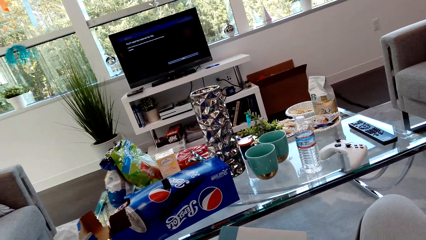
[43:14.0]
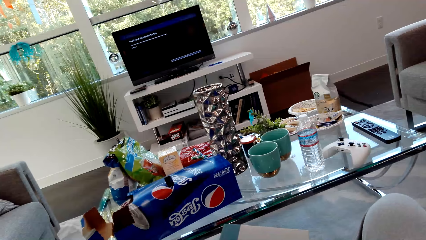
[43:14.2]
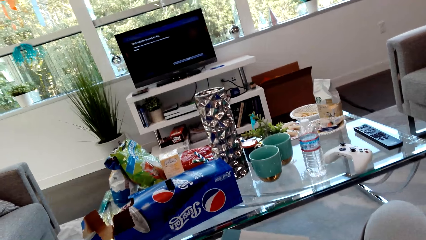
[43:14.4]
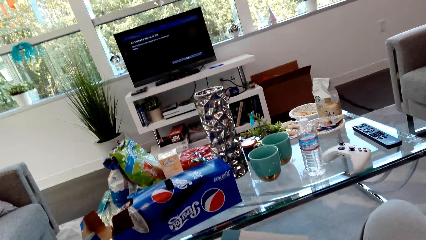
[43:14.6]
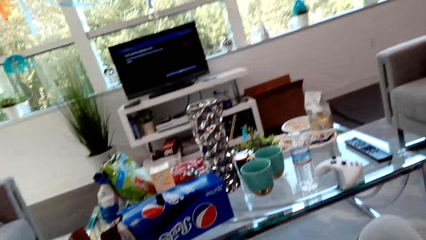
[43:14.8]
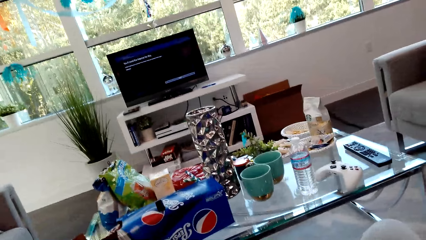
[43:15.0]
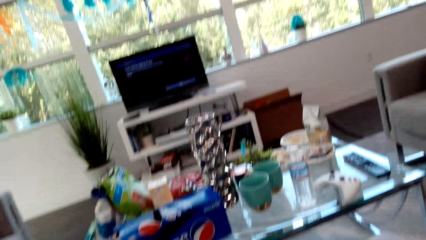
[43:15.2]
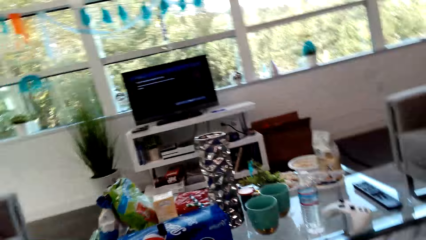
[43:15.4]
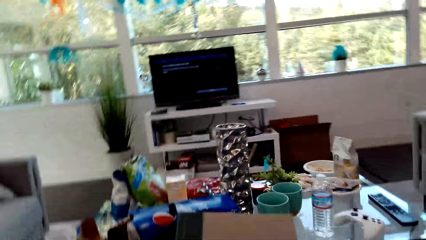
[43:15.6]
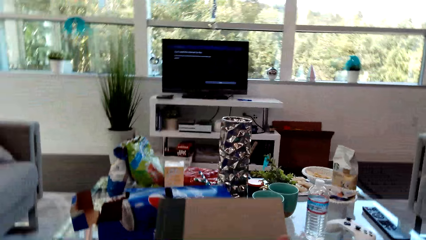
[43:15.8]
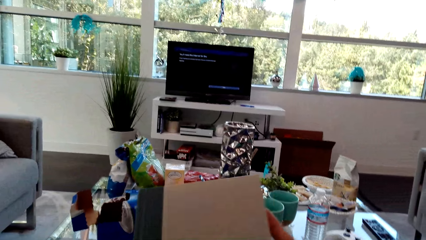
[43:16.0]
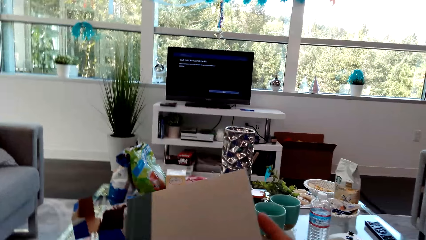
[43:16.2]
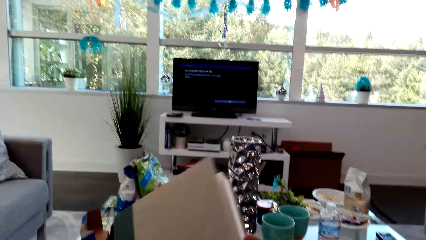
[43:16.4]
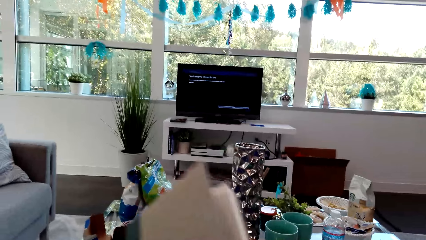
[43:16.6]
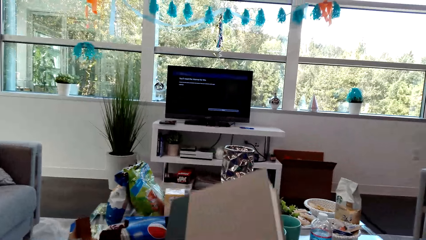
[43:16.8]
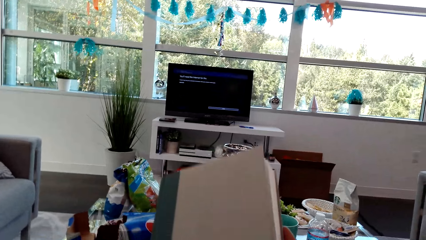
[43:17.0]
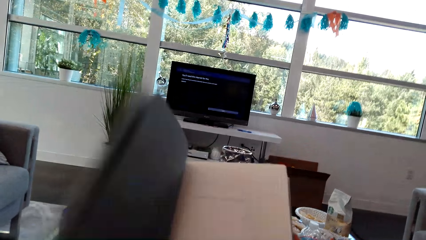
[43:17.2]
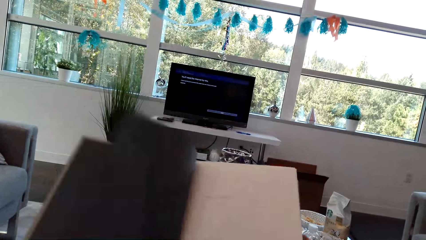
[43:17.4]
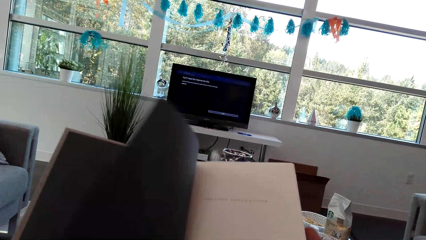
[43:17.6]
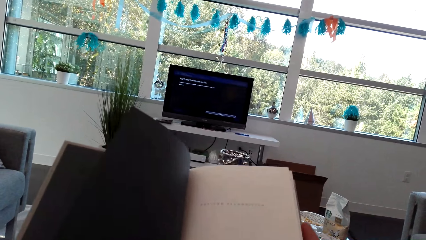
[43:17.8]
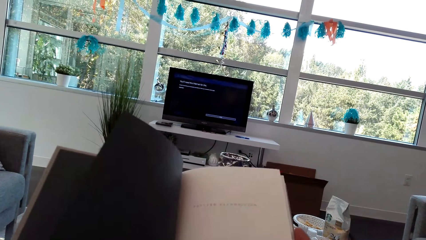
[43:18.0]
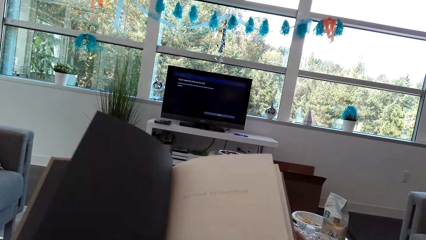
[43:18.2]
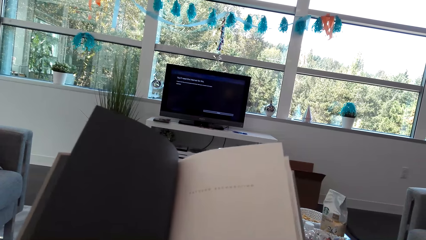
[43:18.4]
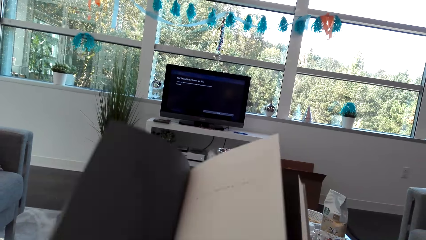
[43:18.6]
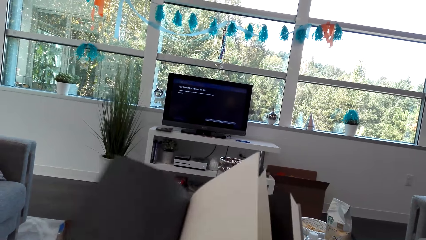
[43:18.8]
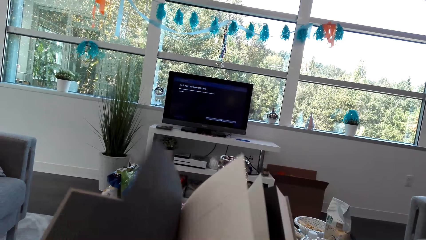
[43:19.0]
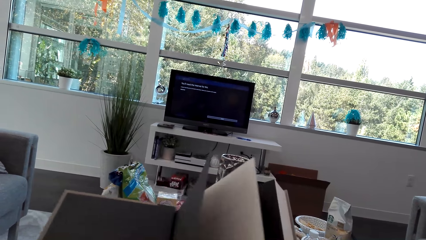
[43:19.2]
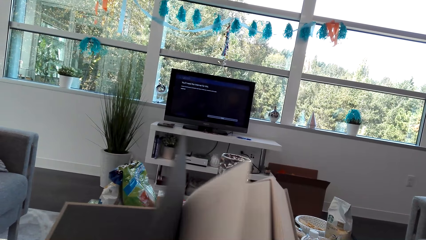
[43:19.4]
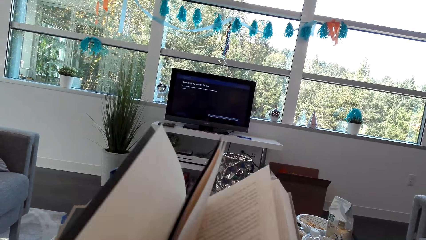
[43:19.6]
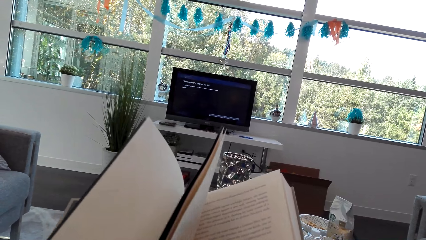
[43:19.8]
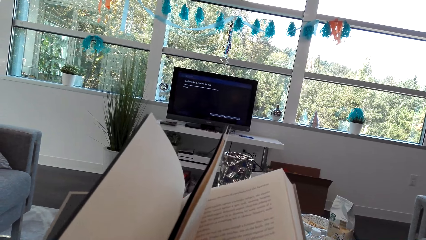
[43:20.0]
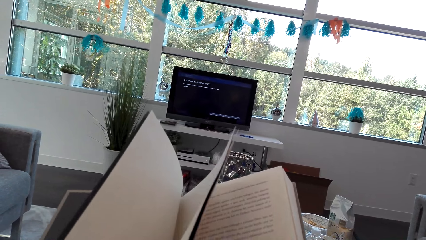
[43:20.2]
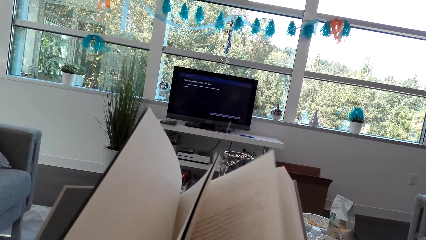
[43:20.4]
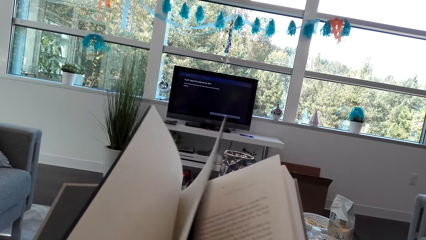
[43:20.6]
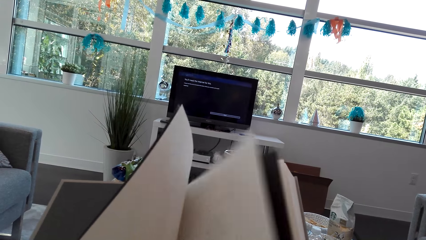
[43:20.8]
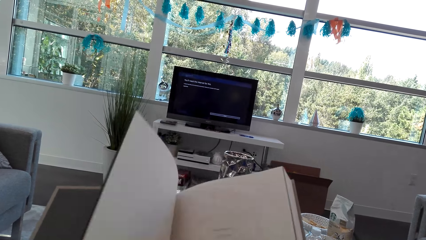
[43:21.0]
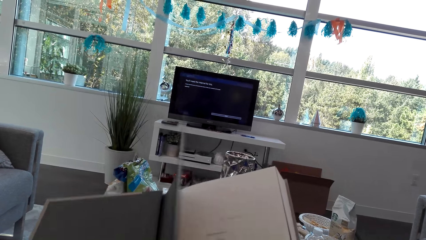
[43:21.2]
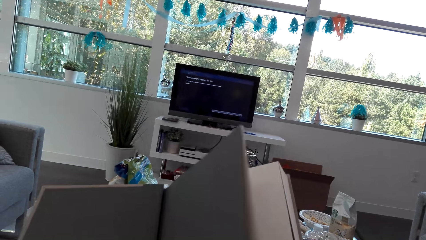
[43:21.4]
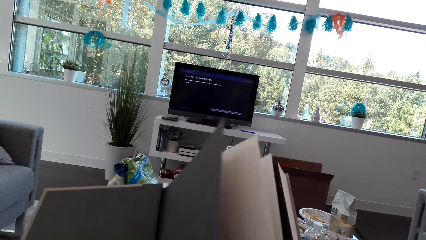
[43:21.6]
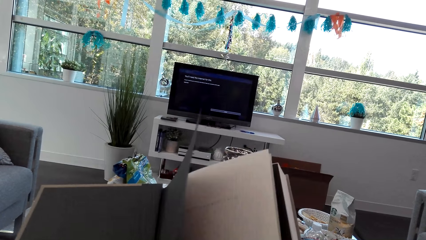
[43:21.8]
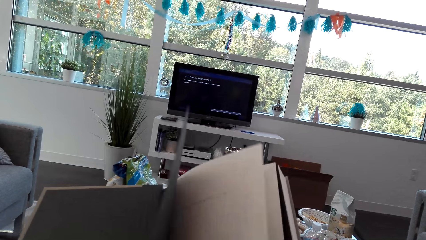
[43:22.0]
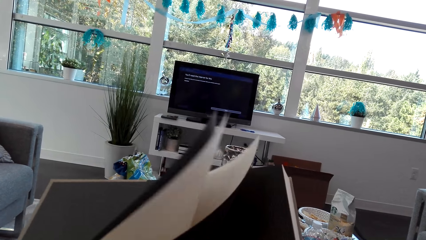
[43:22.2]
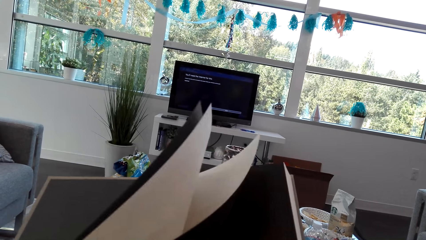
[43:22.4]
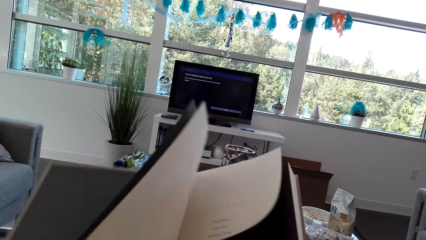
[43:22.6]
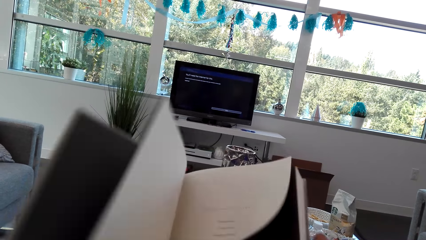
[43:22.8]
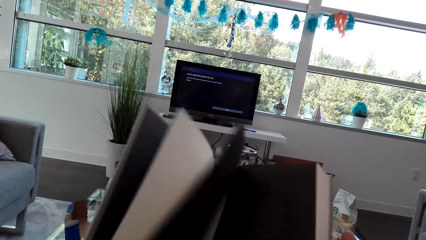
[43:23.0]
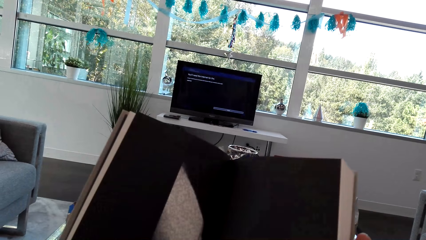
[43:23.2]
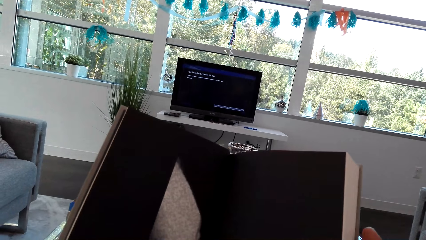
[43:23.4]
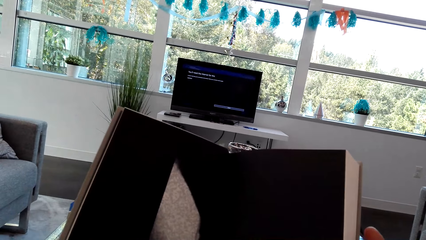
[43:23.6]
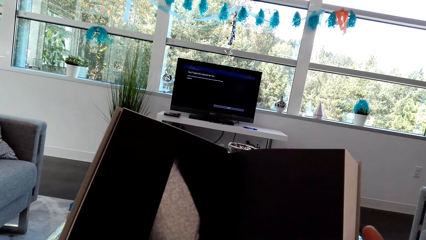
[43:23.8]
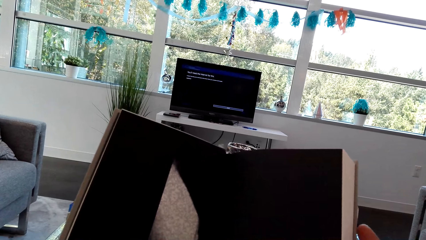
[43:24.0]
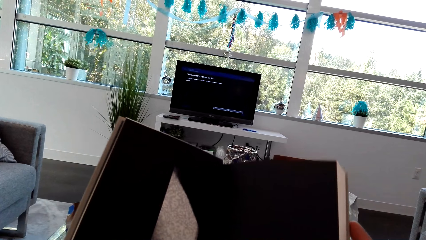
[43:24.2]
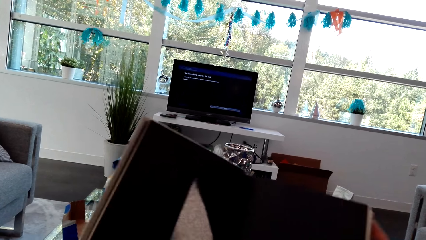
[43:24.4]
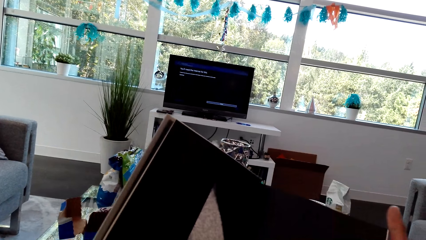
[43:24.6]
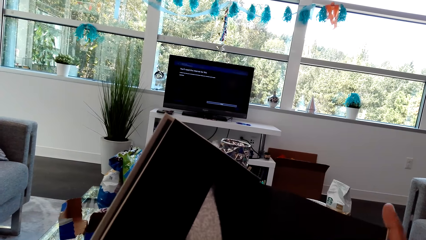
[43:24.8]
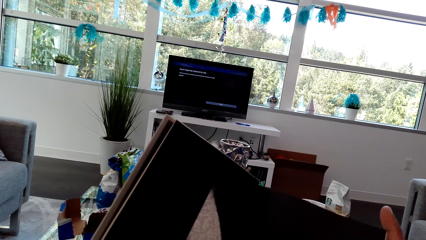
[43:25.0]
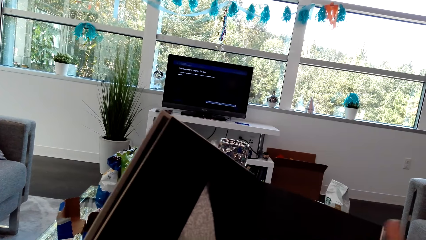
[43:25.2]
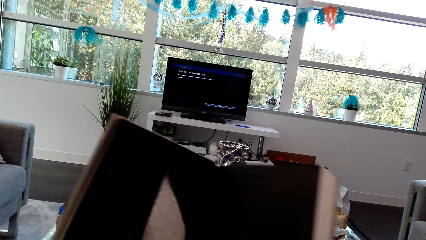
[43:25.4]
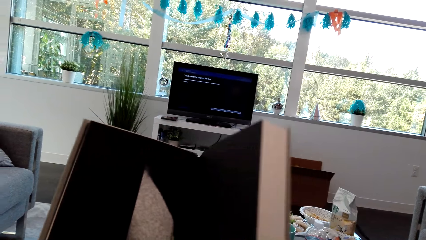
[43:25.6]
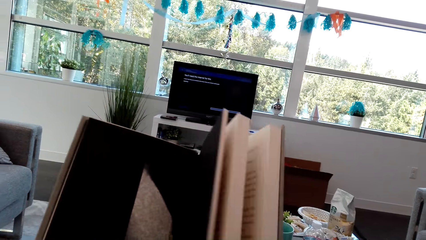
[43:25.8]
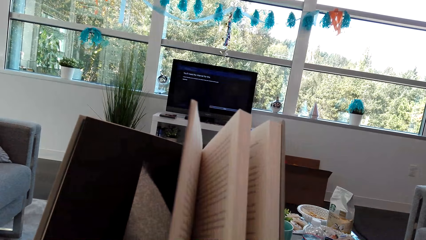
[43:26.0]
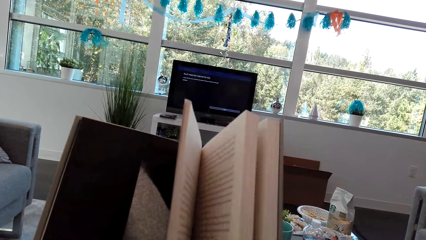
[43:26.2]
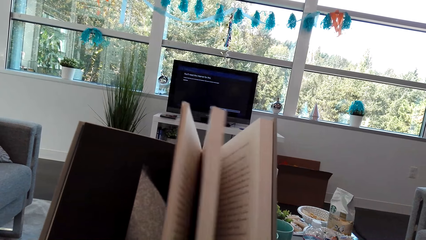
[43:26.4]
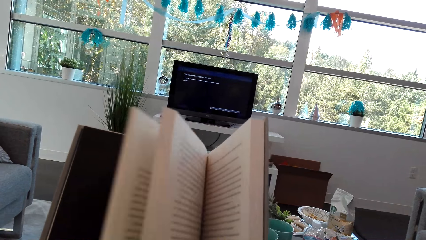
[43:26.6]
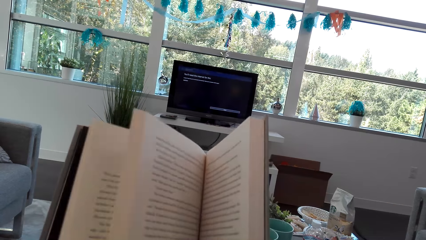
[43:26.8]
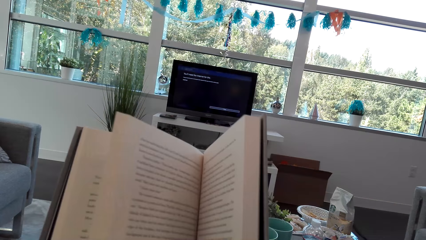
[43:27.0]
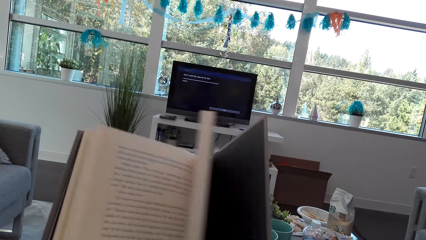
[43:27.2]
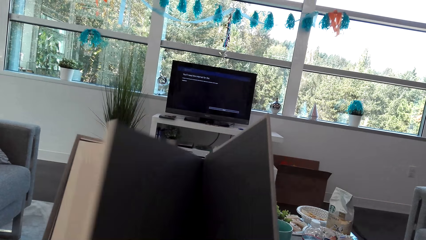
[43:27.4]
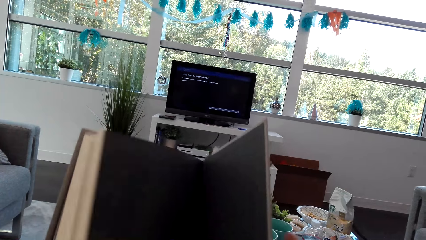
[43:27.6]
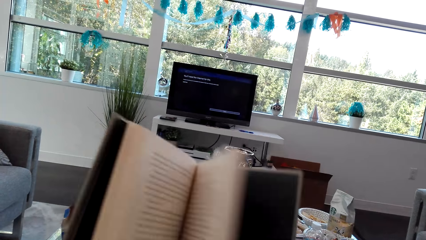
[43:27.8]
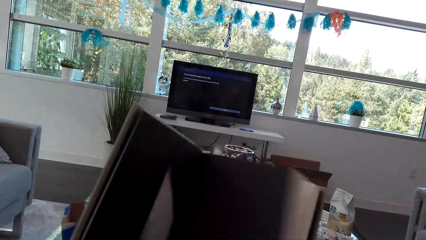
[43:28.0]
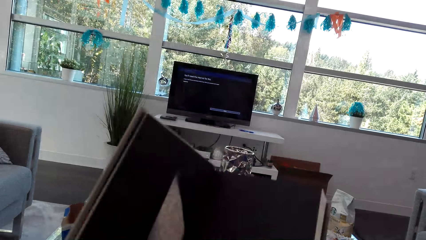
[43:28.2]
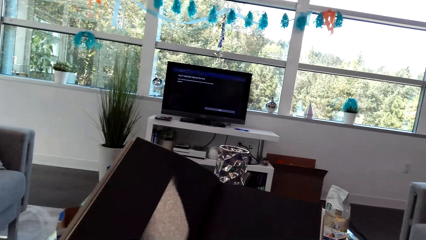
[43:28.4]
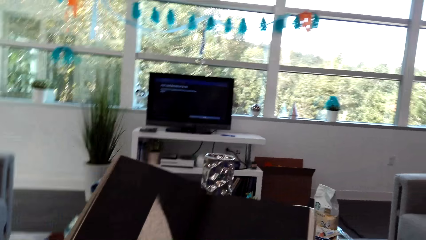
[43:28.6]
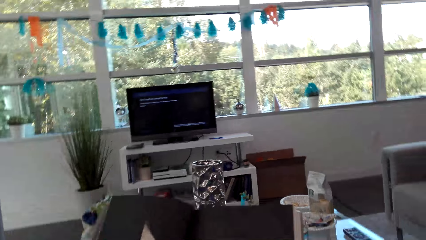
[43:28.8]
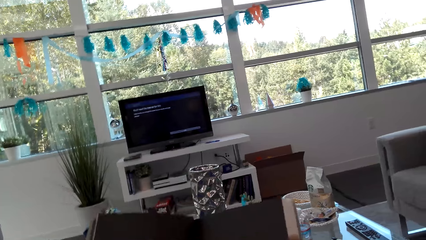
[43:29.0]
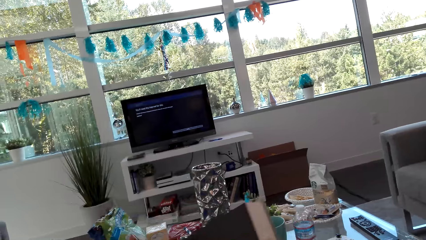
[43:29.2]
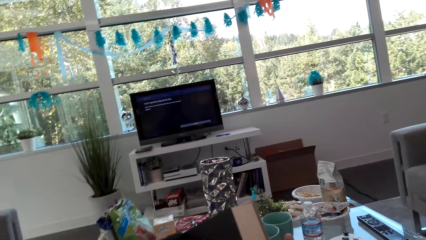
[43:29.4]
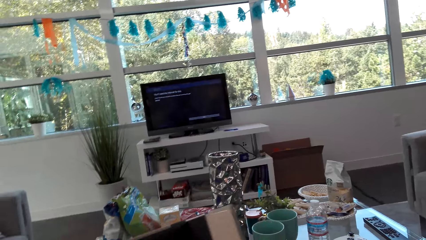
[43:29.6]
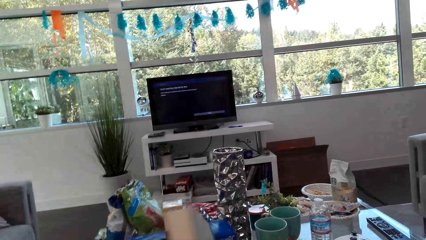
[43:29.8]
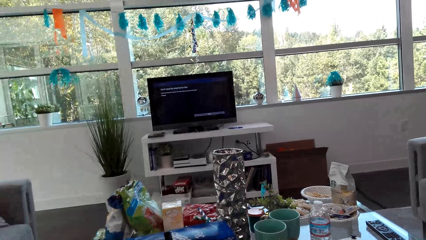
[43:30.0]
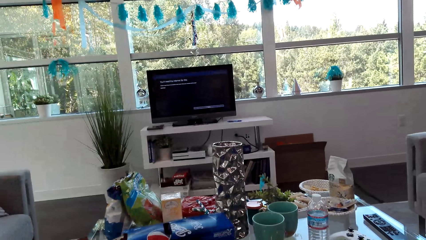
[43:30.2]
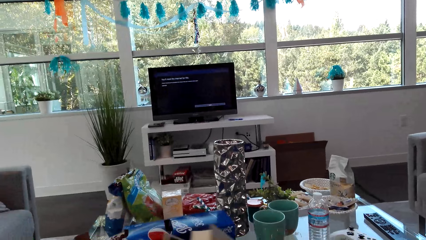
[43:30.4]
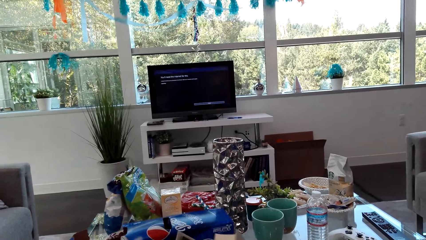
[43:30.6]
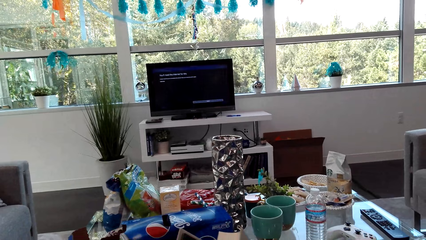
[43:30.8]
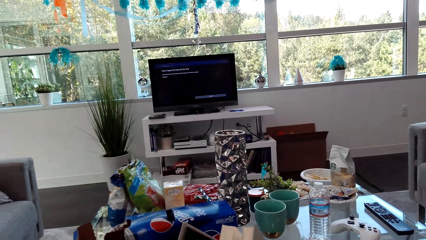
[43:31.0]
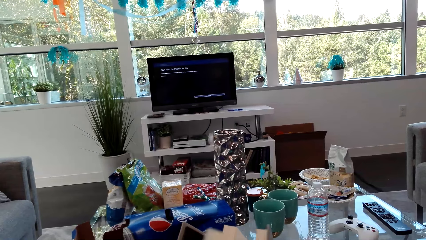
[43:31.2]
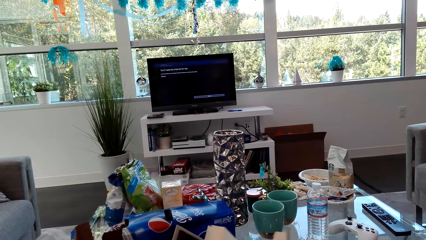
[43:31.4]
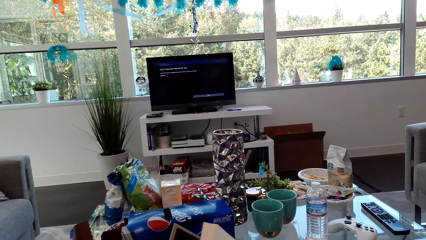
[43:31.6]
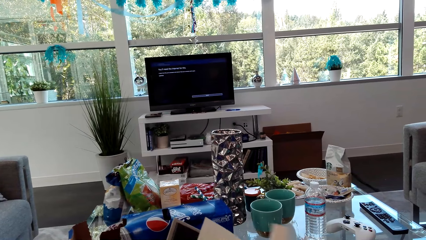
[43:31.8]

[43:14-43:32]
The camera wearer opens the page of the book. They open the pages of the book.
